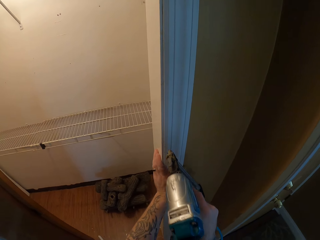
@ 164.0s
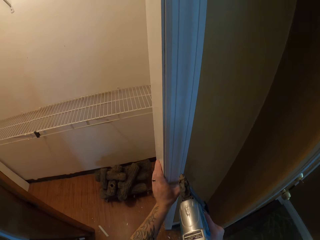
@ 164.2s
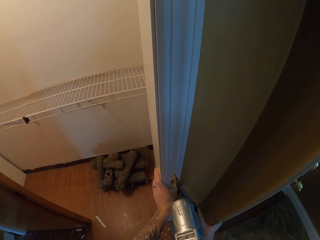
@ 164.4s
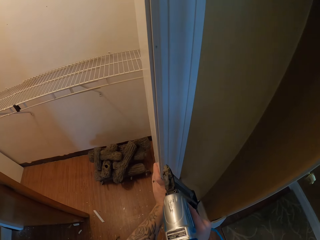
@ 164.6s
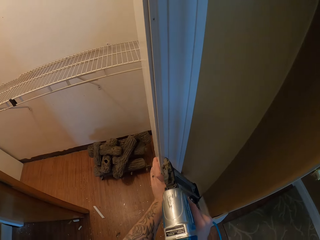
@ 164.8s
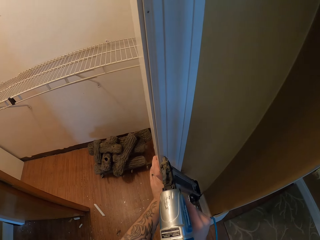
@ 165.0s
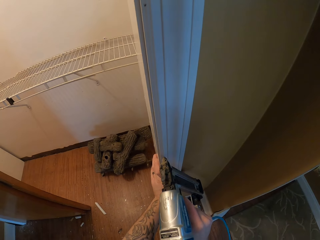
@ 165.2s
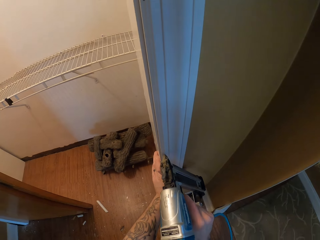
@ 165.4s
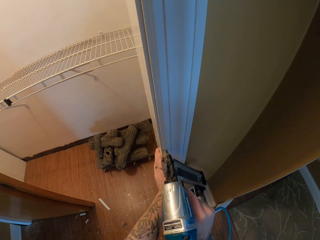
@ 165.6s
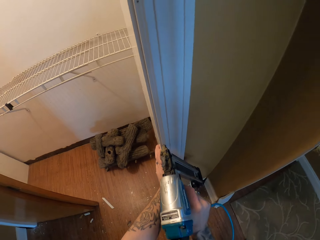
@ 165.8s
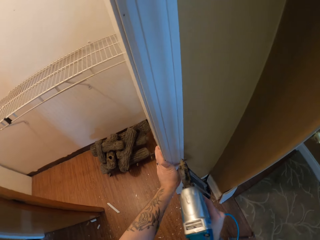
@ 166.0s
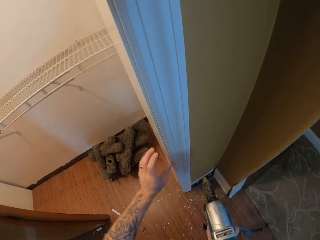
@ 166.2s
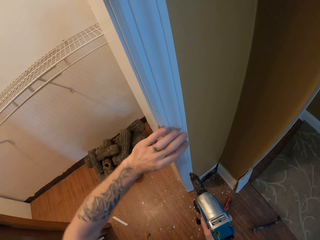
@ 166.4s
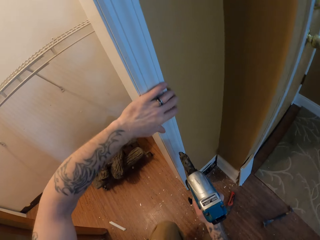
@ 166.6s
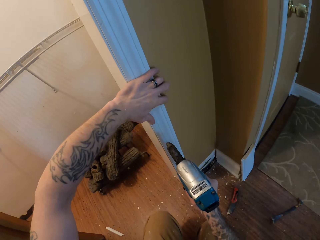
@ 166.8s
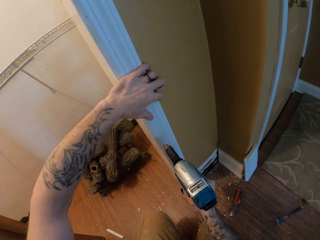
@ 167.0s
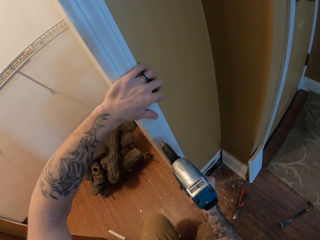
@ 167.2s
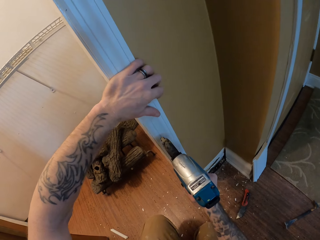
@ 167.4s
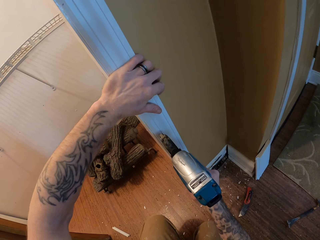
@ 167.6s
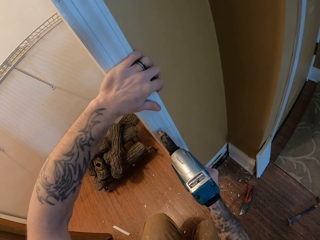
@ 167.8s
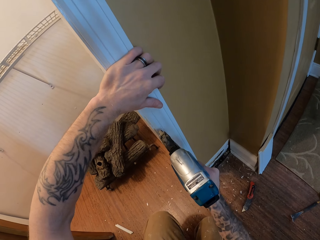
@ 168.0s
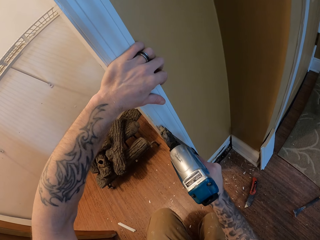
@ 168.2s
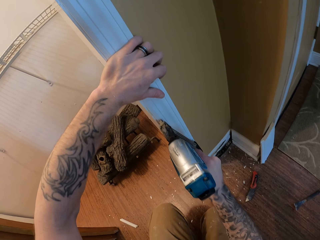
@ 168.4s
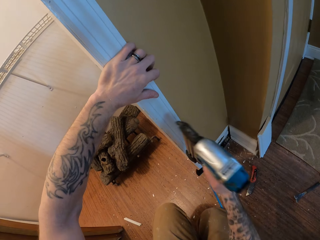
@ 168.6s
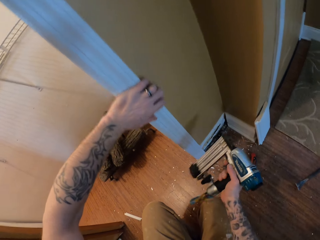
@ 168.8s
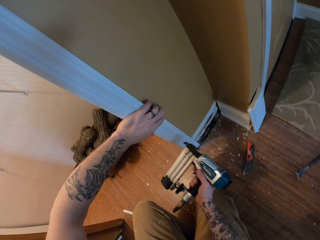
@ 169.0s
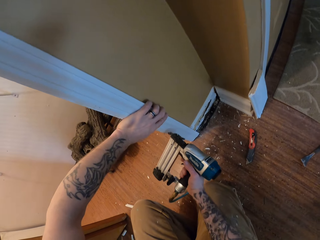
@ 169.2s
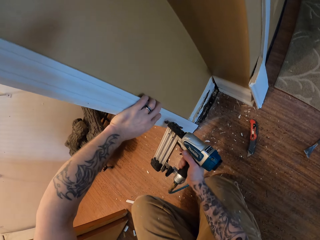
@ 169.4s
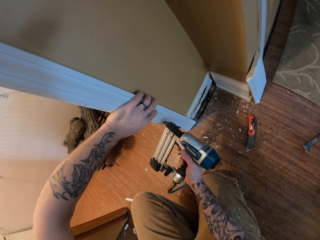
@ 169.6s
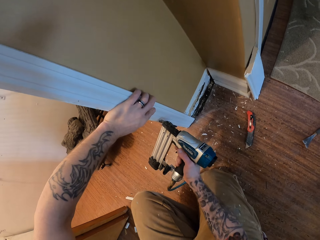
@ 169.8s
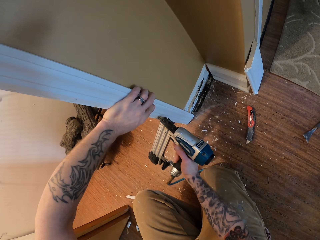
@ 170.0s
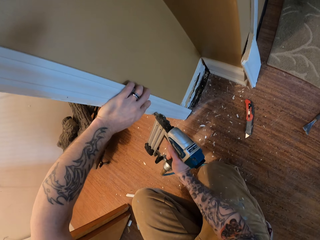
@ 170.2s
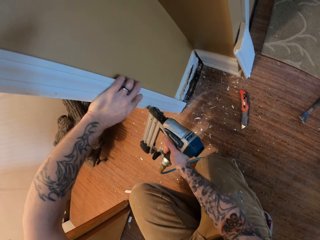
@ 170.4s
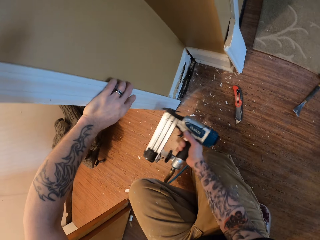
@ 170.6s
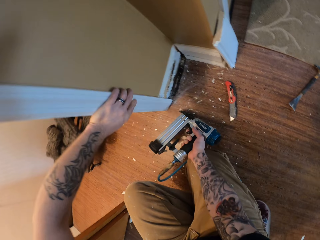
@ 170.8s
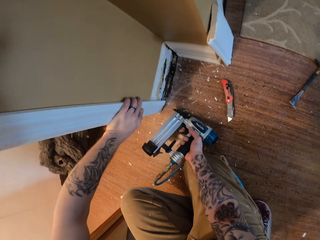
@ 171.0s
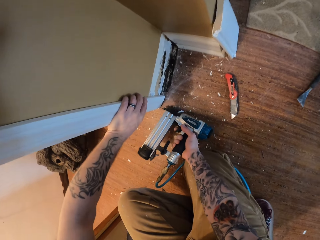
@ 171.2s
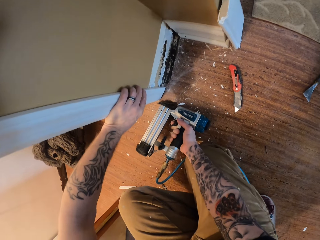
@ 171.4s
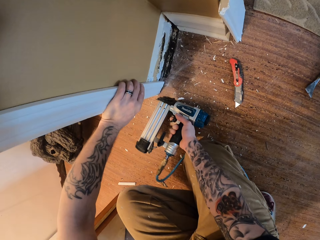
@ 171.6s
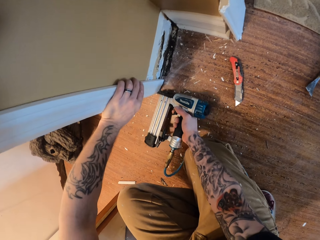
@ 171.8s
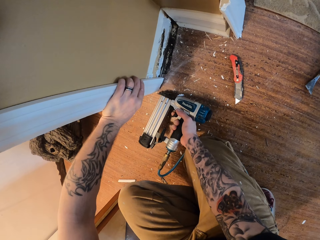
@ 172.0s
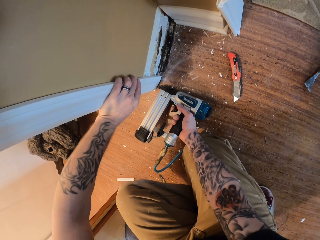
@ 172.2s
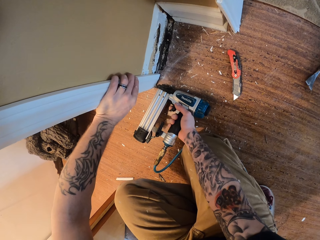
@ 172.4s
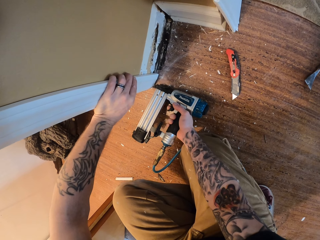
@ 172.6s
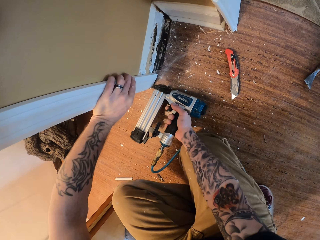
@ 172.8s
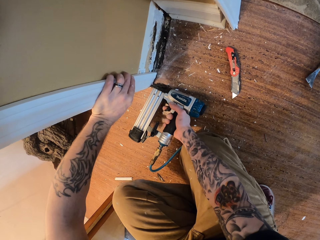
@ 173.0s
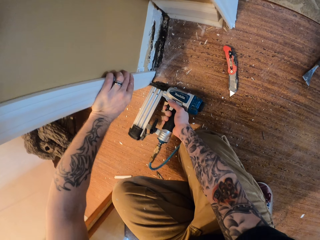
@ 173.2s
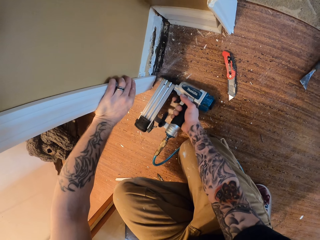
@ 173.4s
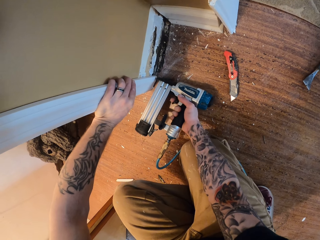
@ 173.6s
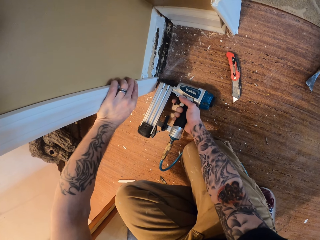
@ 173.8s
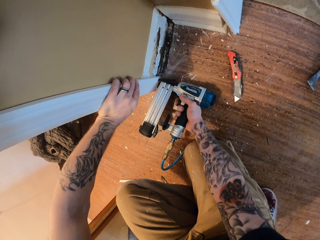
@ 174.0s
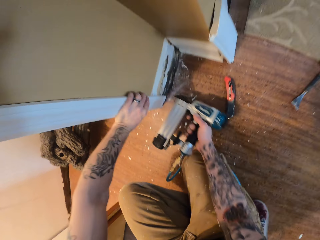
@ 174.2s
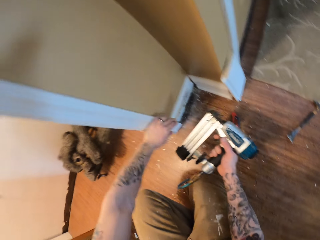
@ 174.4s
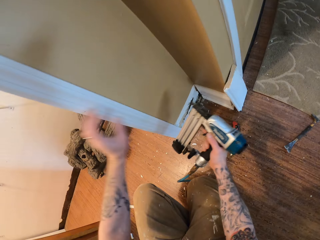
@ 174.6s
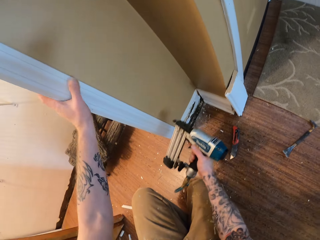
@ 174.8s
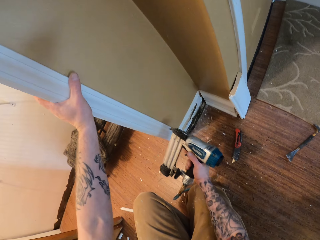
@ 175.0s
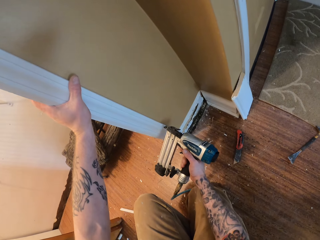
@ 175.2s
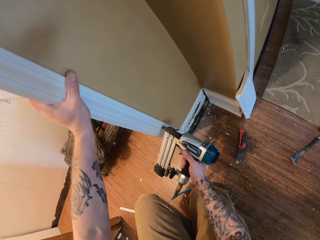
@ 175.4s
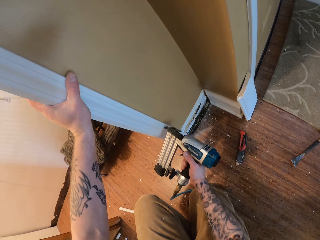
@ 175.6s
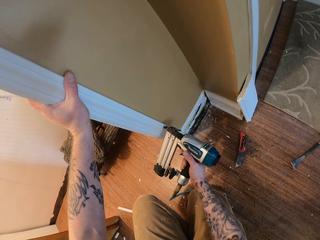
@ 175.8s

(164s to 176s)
The camera wearer puts a nail on the wood with the nail gun. They put a nail on the wood with the nail gun repeatedly.

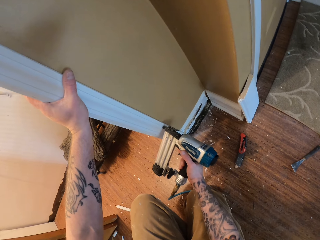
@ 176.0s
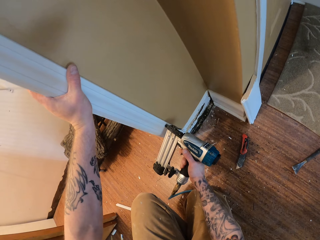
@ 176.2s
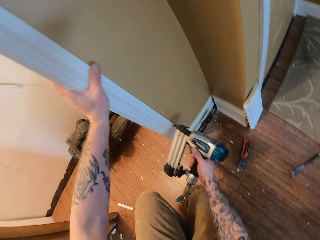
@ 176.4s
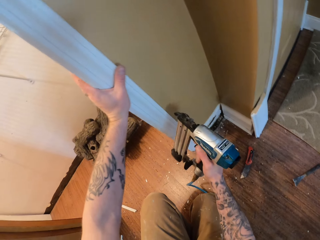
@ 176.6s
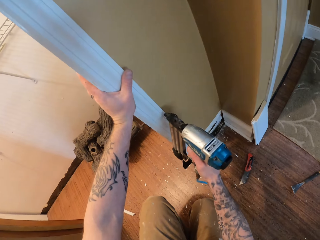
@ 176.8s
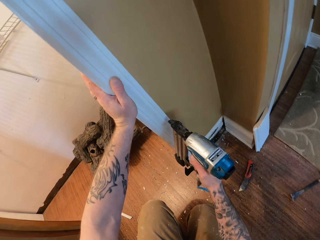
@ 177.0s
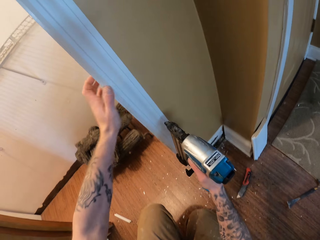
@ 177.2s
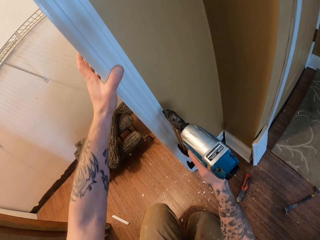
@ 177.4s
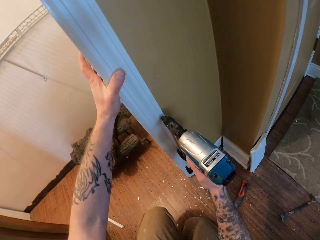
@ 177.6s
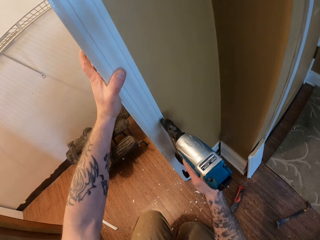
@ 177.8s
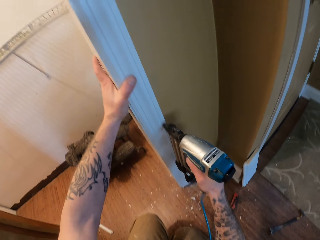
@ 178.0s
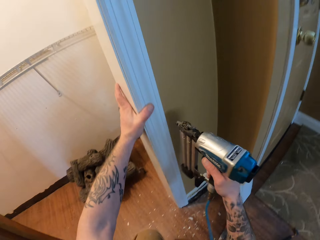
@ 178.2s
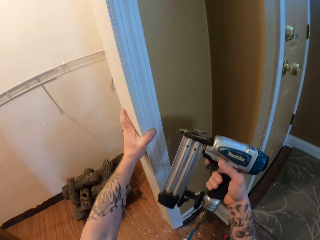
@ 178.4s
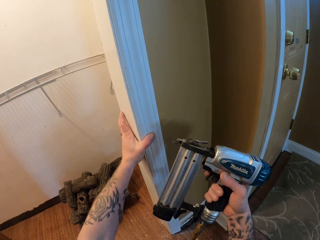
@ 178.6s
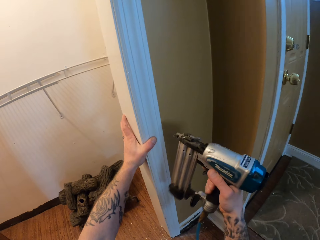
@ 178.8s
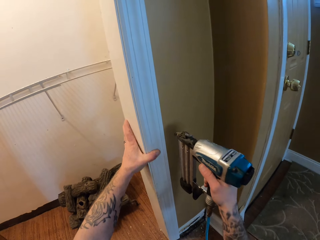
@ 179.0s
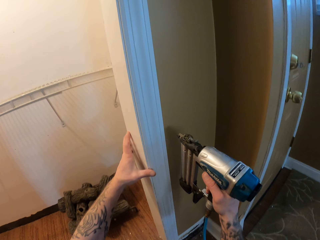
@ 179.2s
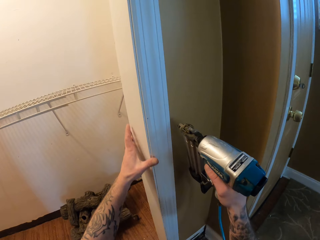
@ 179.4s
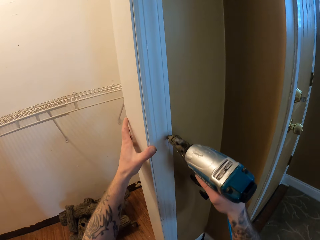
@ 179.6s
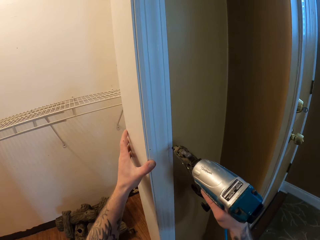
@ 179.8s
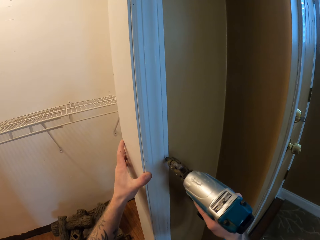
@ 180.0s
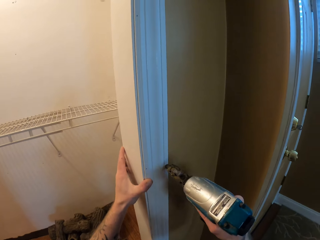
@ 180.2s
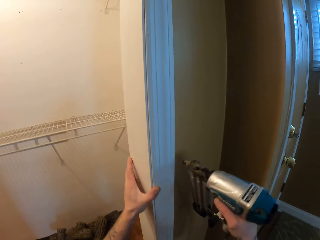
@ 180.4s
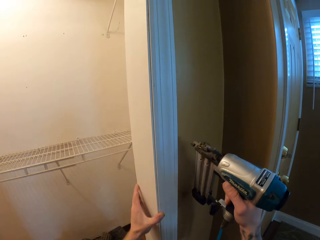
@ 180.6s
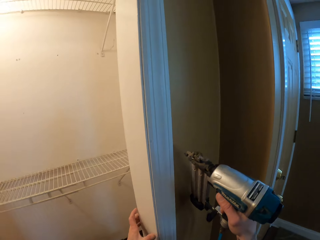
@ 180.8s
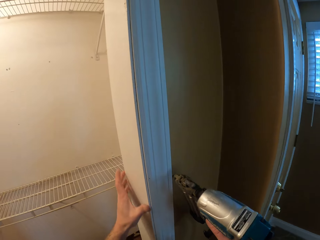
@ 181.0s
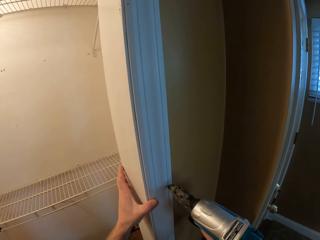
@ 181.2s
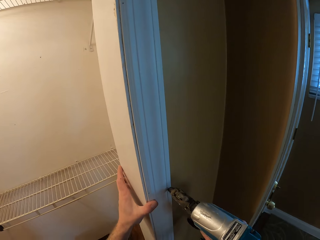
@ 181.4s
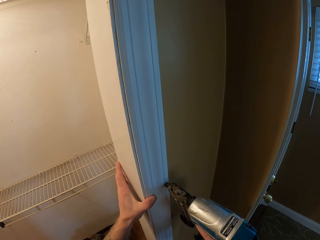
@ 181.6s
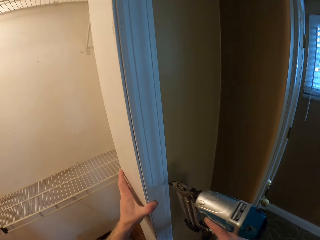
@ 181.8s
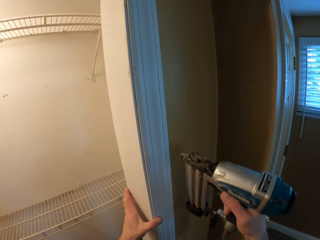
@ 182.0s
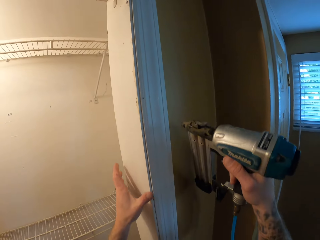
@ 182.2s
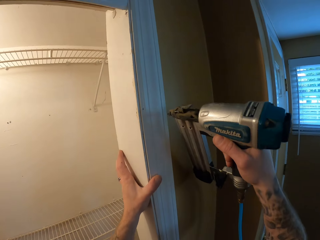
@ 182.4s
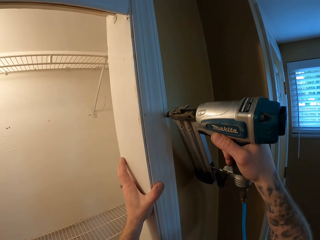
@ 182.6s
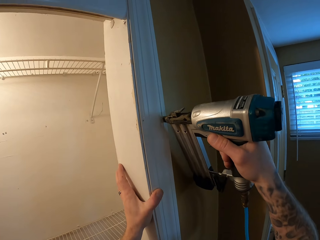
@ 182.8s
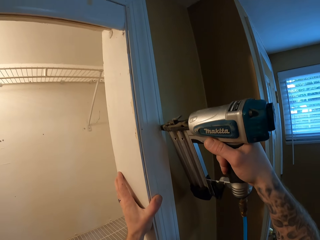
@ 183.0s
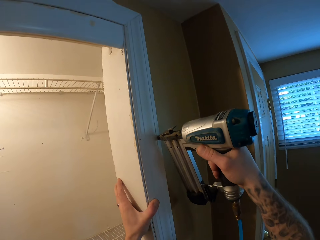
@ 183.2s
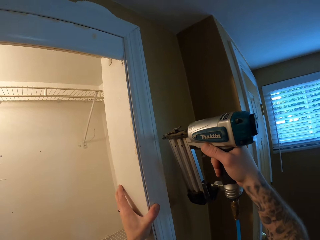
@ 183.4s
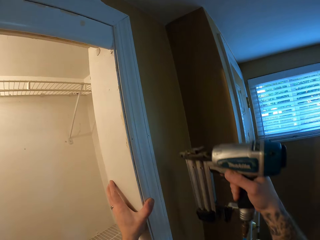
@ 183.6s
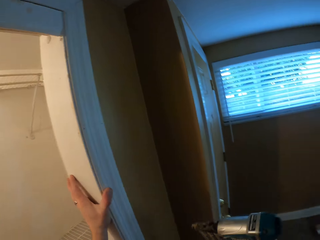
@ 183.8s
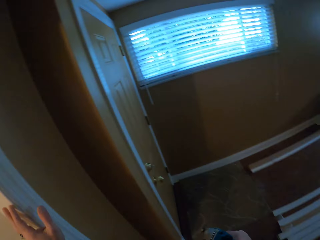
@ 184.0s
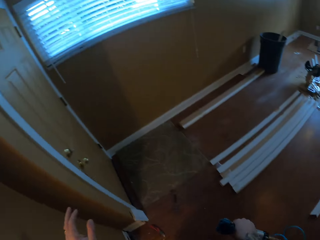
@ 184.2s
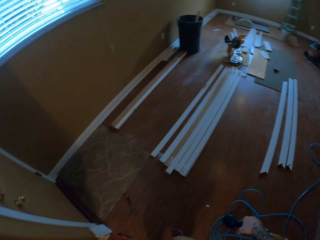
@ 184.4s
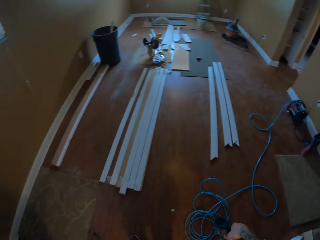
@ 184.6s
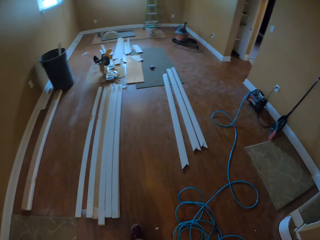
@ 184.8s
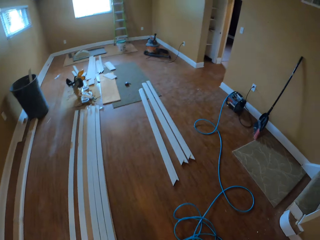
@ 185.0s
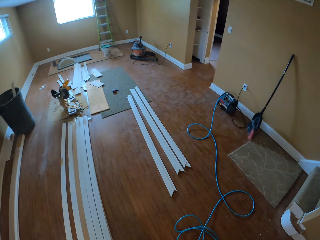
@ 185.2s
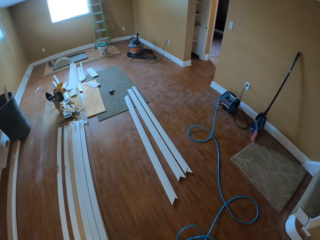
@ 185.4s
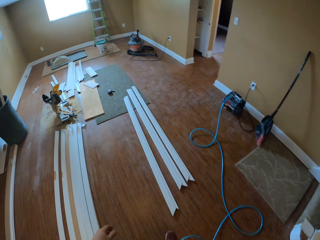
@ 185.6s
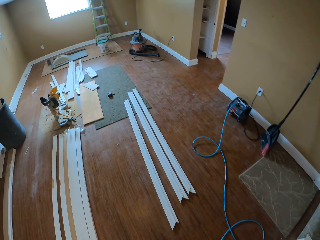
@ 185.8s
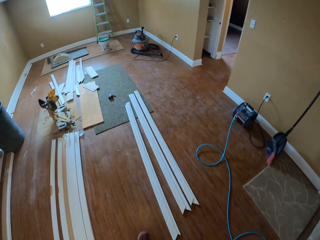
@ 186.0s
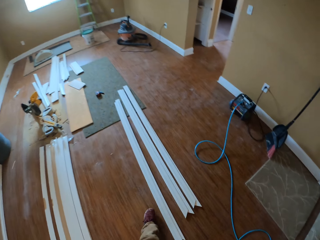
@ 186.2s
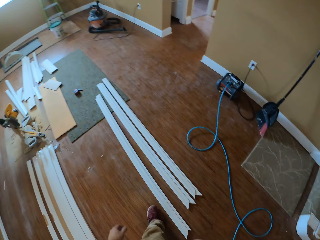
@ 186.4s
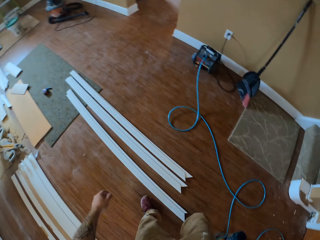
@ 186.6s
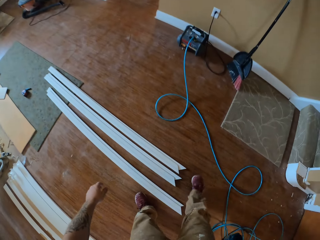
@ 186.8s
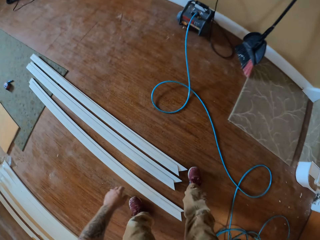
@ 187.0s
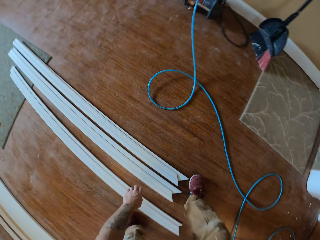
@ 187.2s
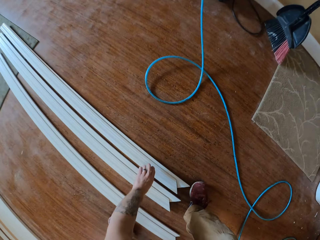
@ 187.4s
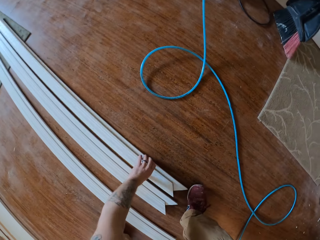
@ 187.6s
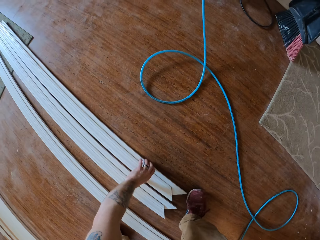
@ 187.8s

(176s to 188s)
The camera wearer puts a nail on the wood with the nail gun. They put a nail on the wood with the nail gun repeatedly. They turn around and walk around in the room.
